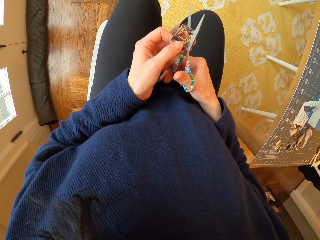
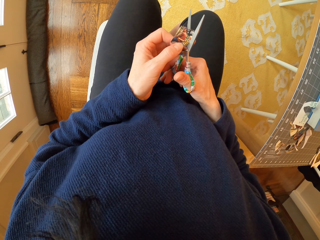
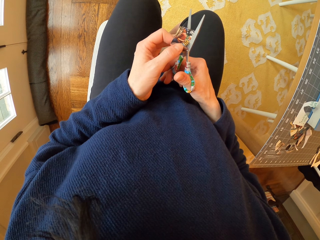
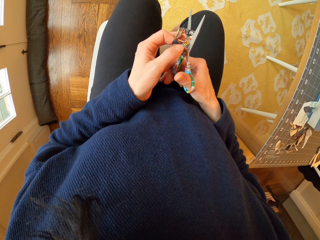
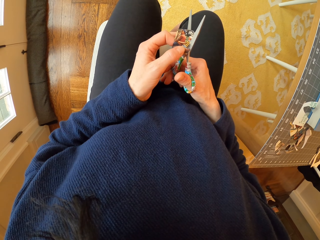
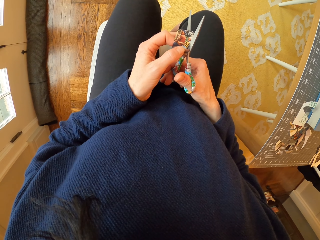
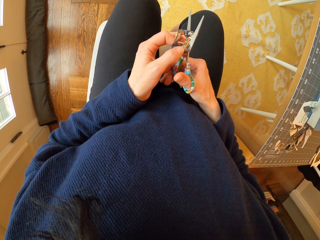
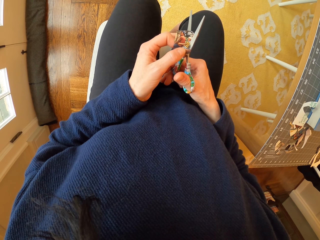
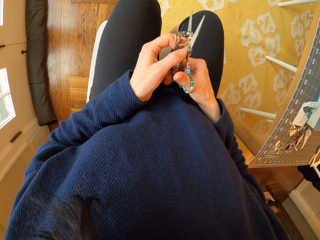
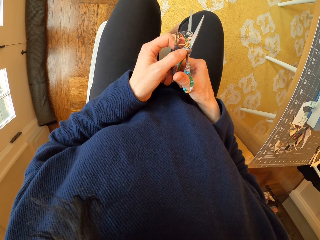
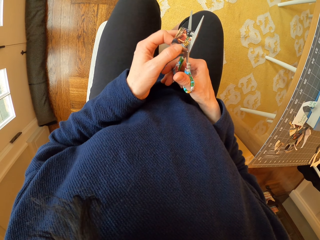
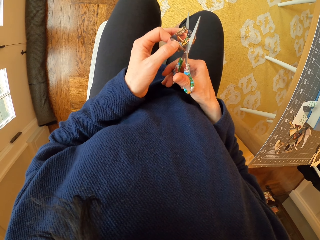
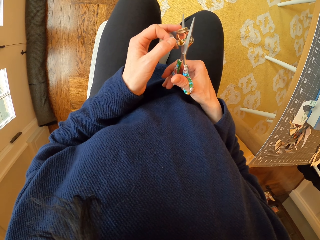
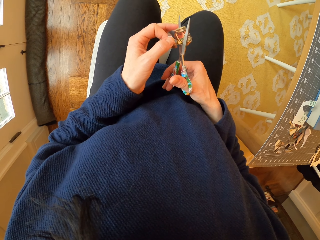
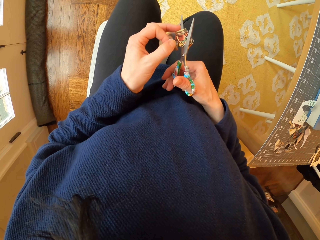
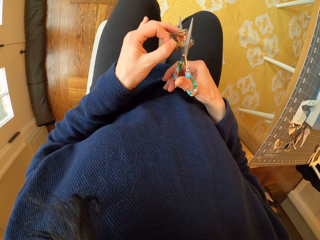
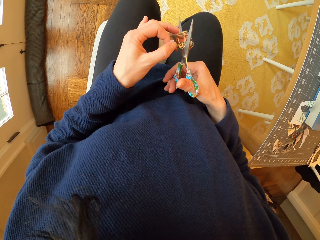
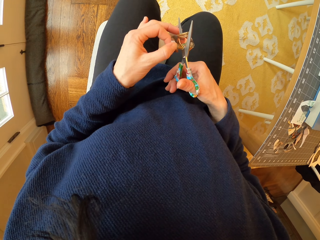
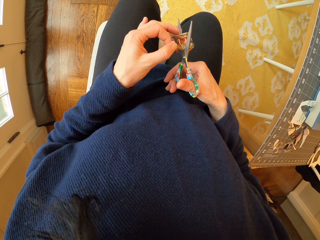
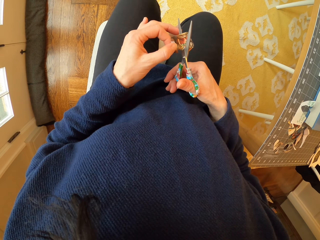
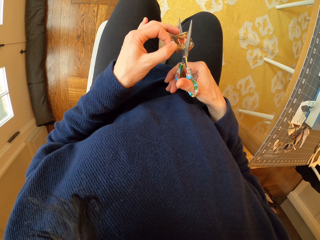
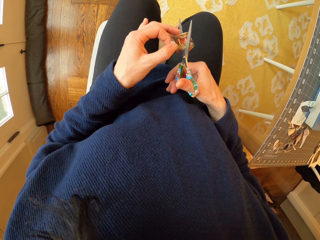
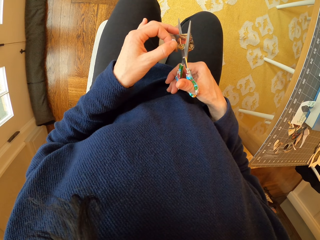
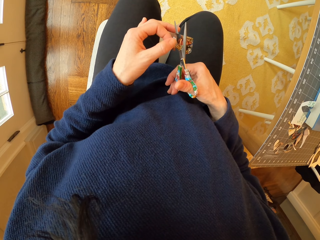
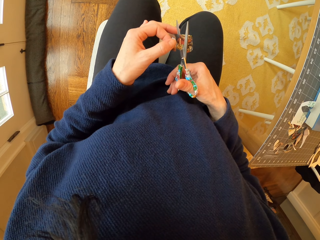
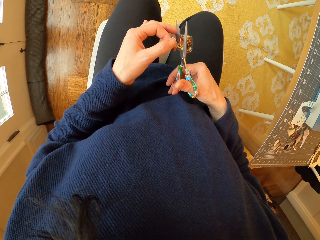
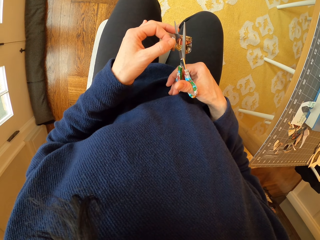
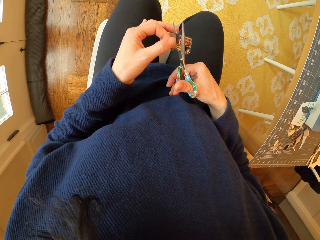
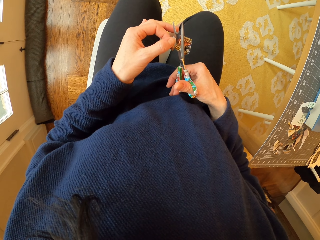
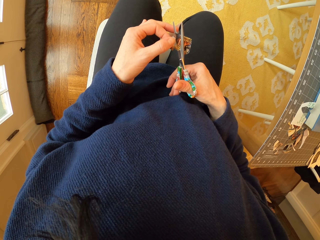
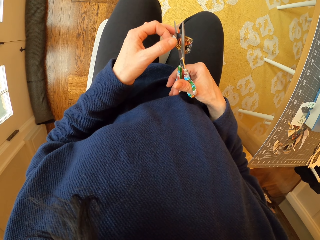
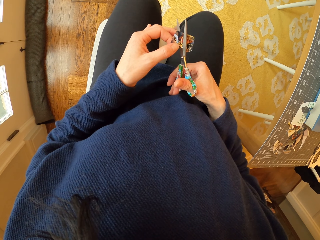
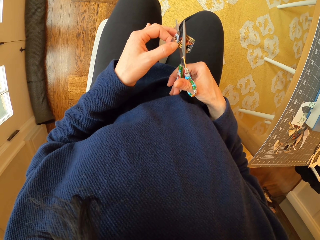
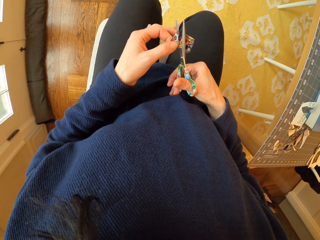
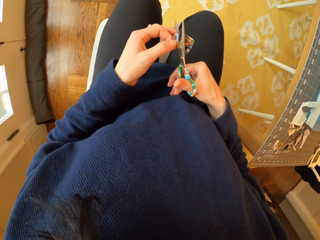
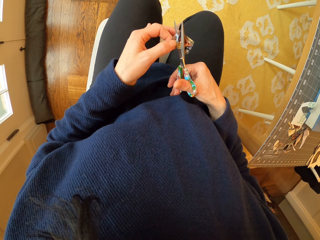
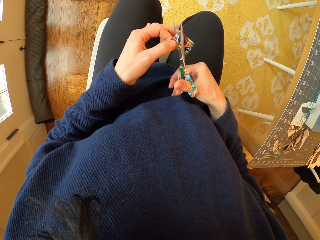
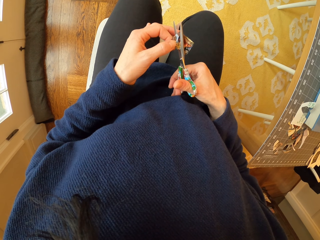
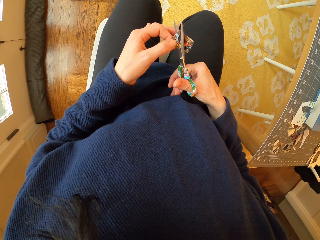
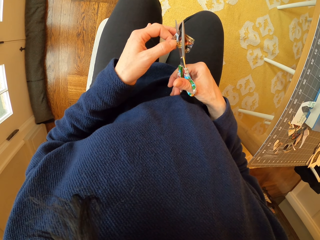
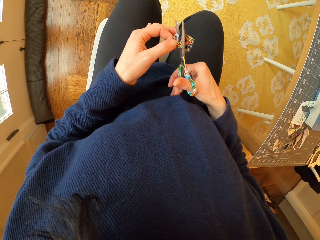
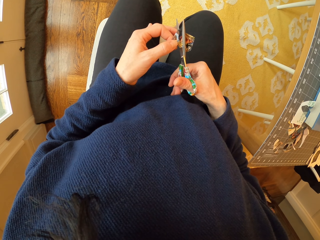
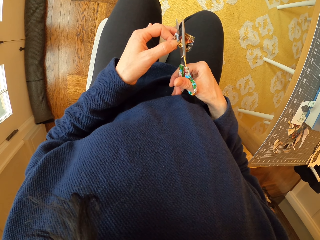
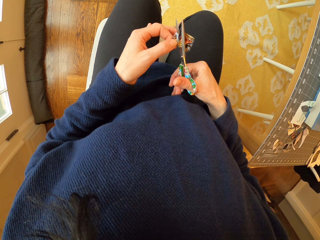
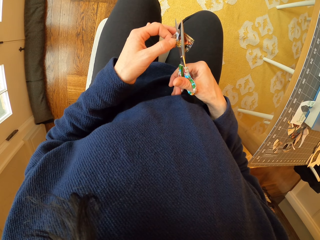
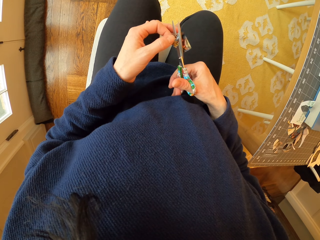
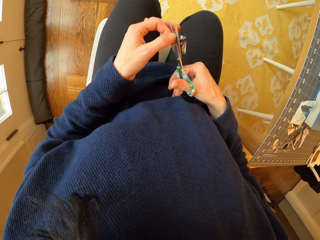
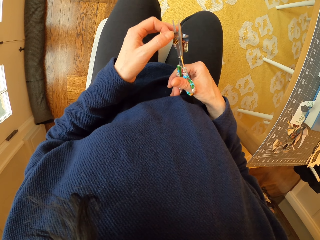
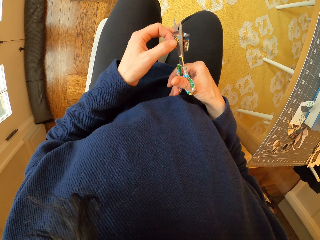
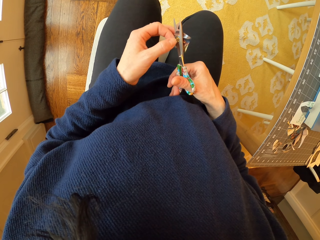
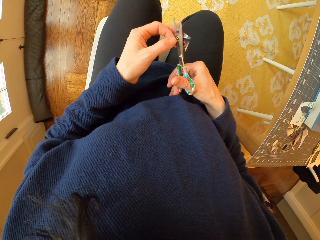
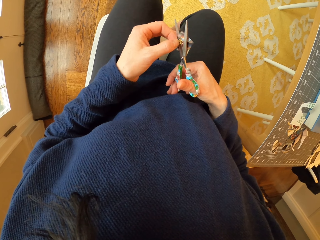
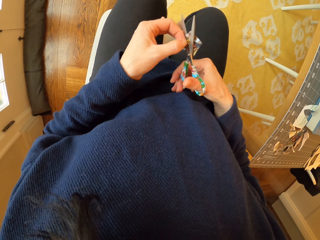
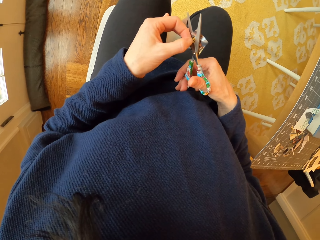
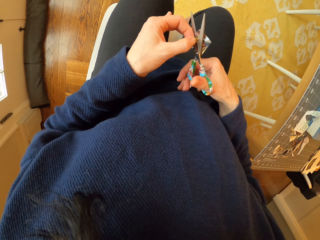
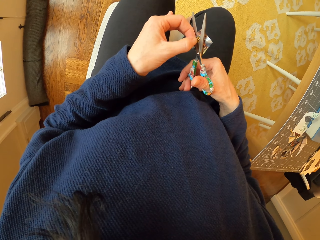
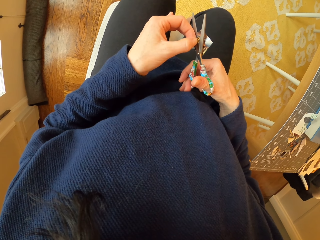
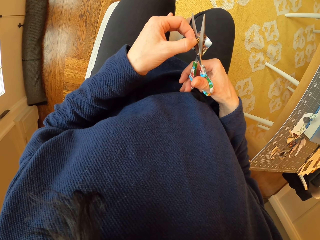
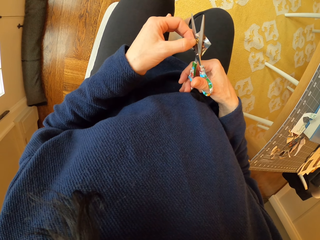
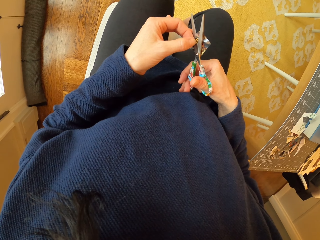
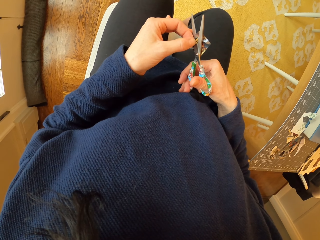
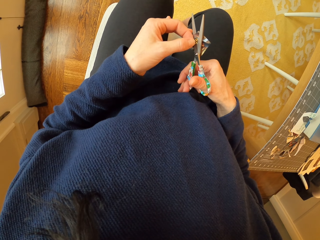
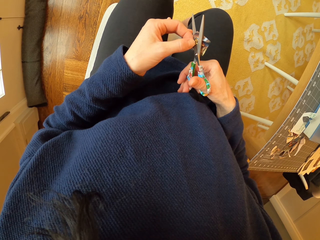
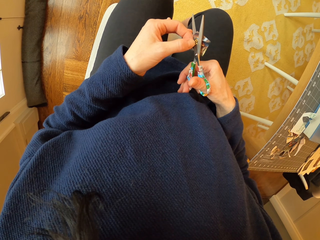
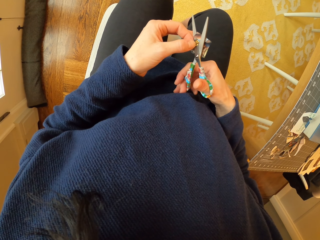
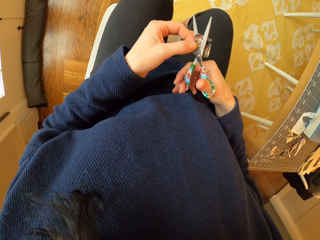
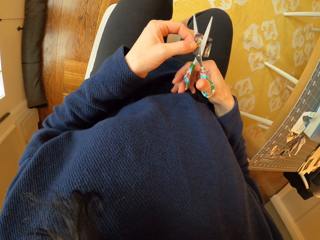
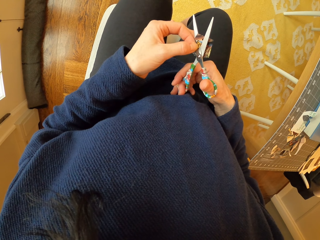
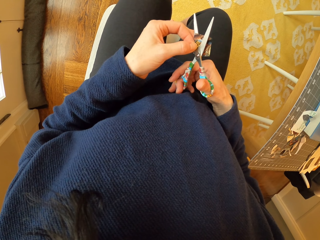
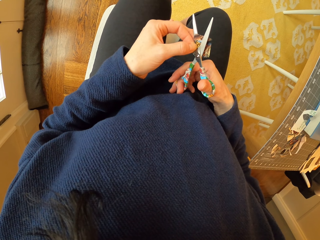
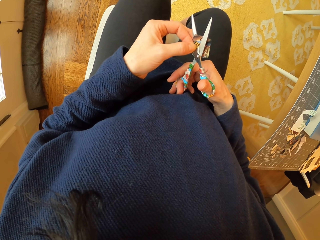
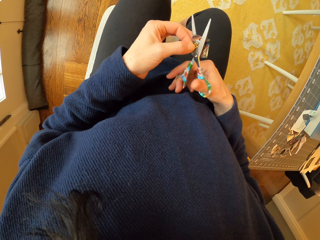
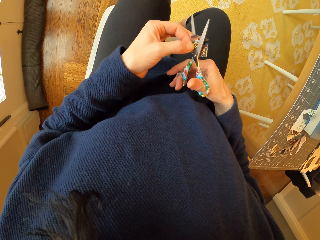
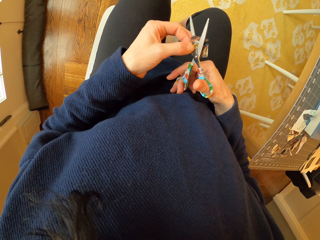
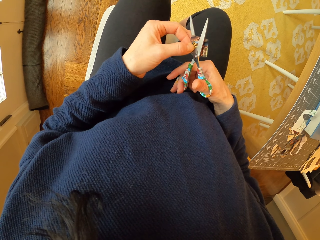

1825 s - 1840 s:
The camera wearer rotates the piece of paper. They cut the piece of paper with the scissor.

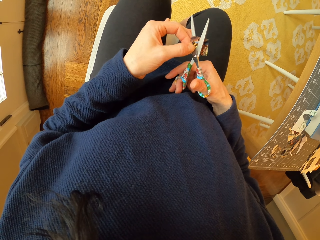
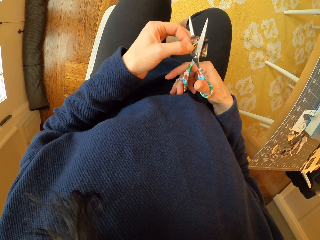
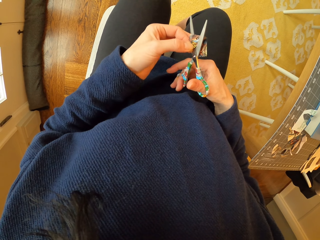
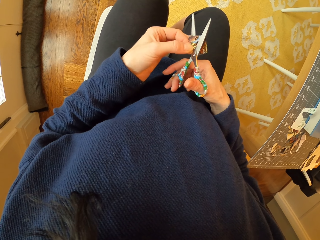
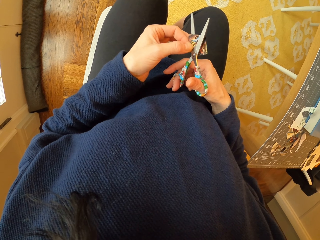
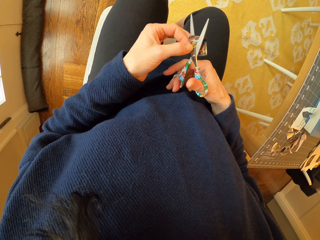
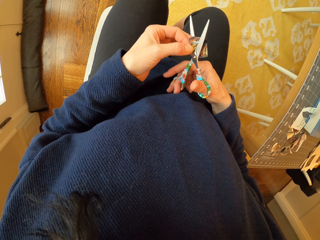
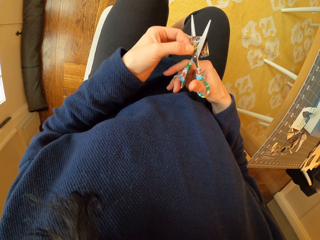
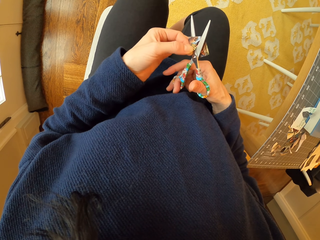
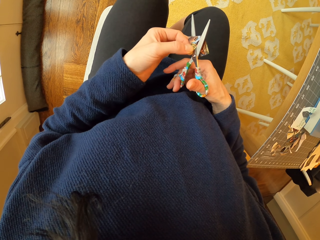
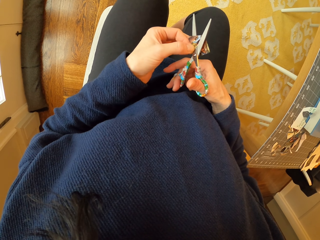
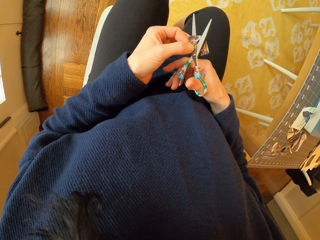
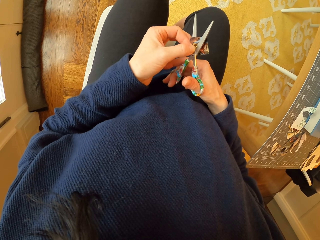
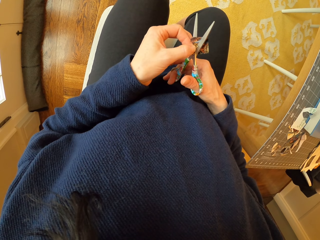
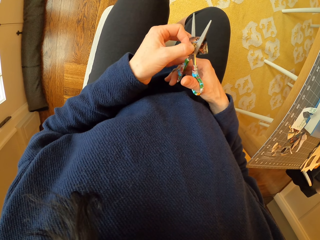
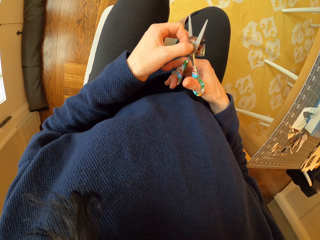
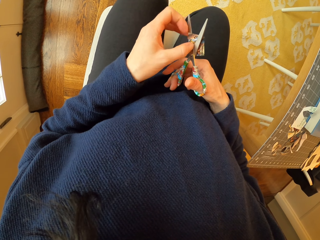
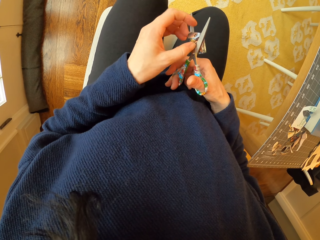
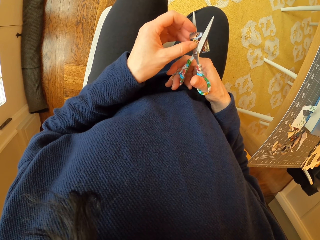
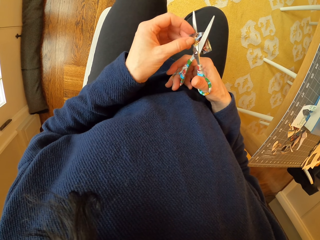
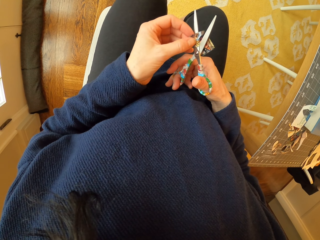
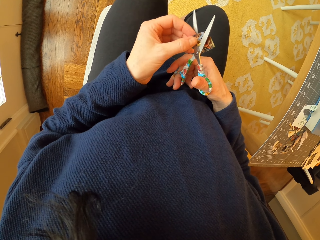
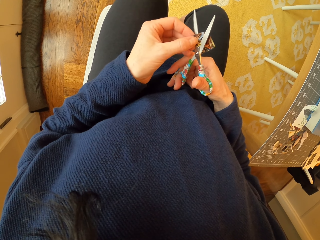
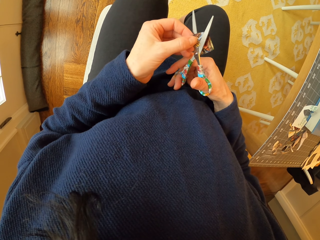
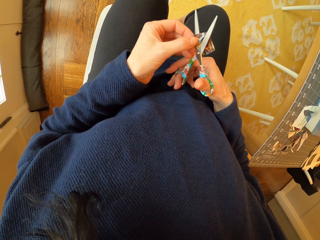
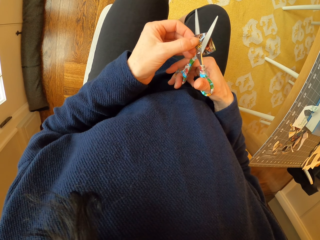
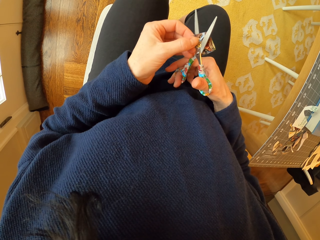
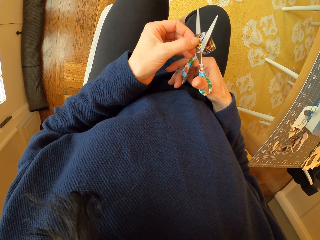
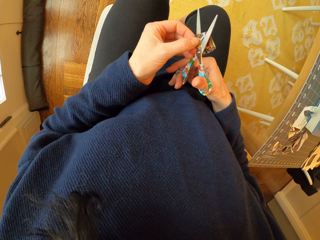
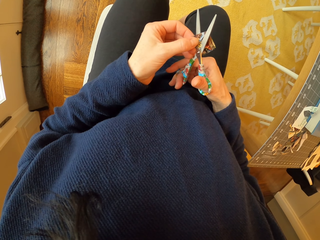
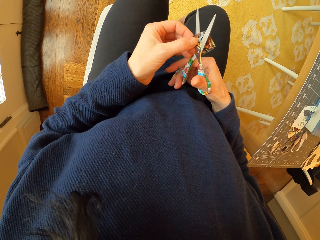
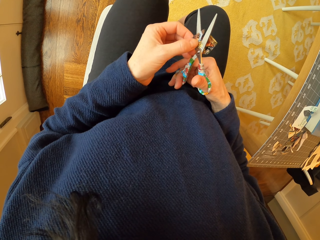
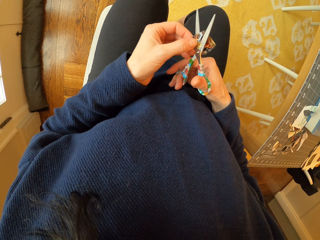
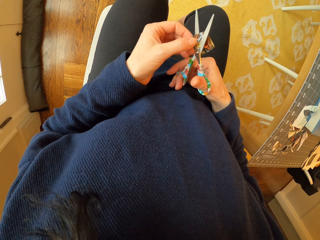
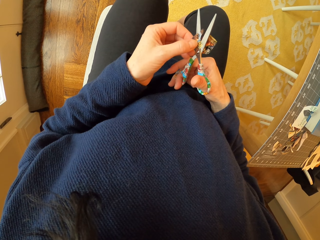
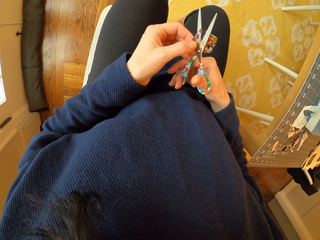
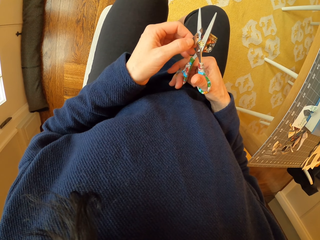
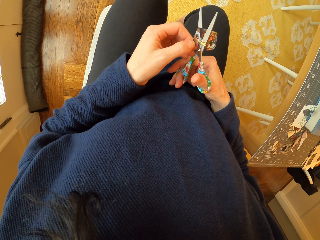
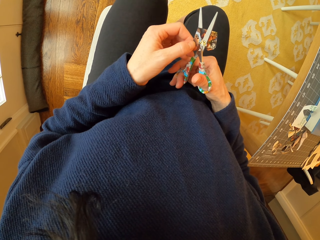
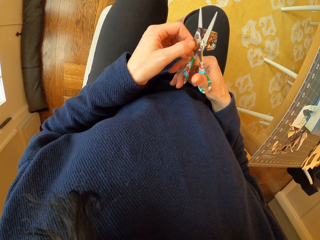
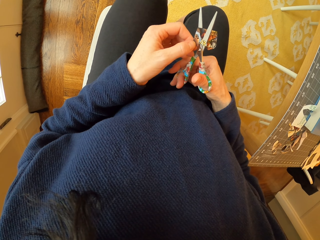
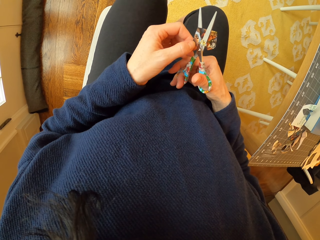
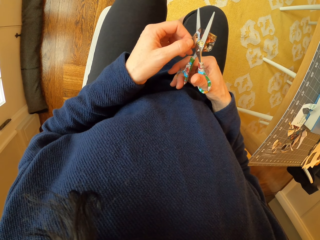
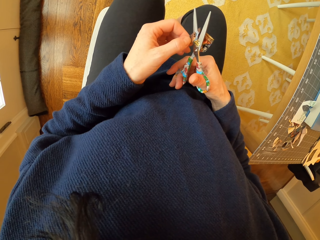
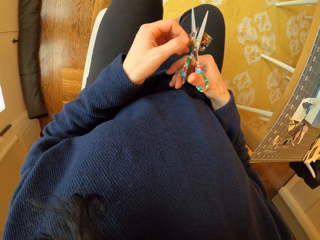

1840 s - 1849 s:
The camera wearer adjusts the piece of paper. They cut the piece of paper with the scissor.
